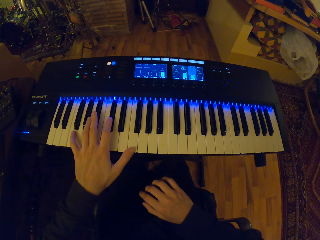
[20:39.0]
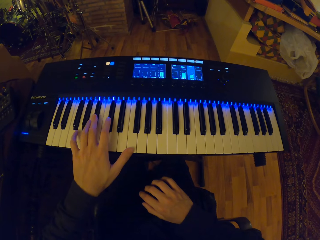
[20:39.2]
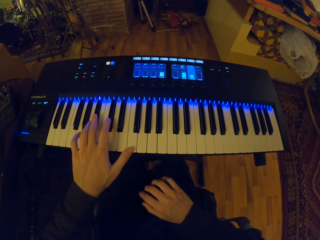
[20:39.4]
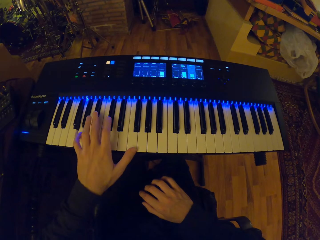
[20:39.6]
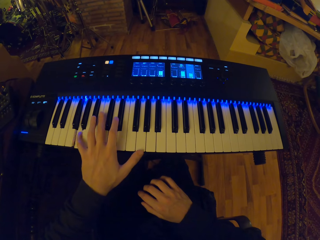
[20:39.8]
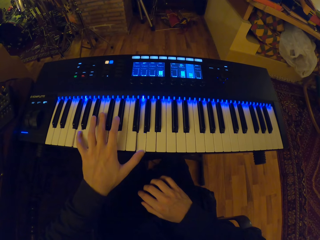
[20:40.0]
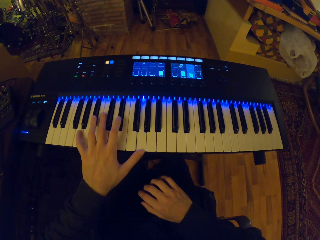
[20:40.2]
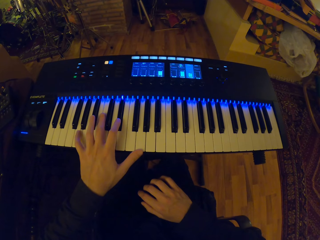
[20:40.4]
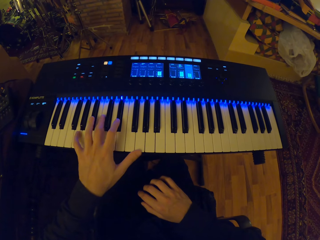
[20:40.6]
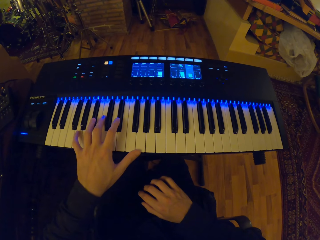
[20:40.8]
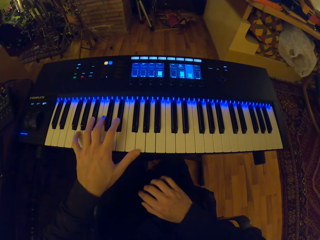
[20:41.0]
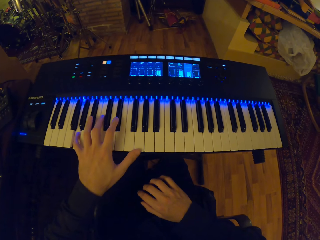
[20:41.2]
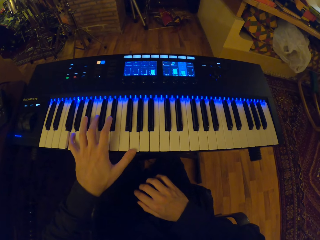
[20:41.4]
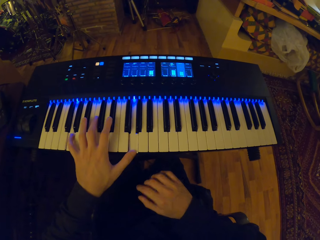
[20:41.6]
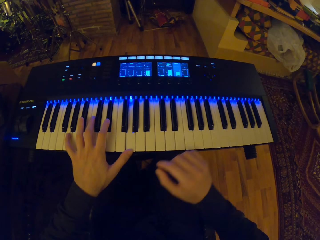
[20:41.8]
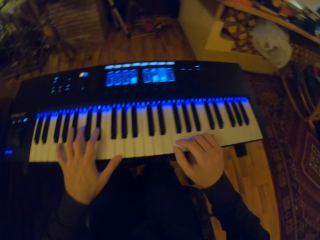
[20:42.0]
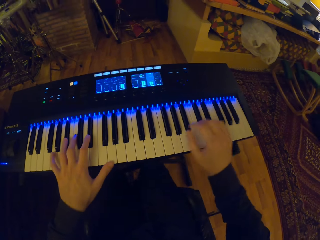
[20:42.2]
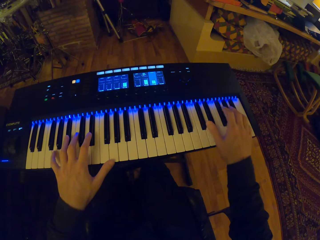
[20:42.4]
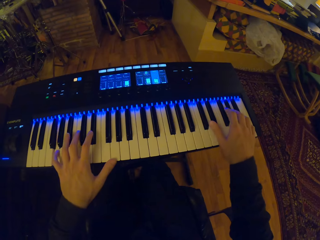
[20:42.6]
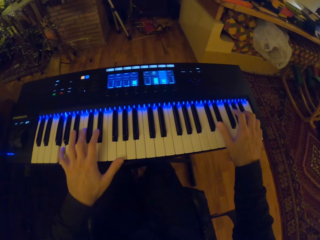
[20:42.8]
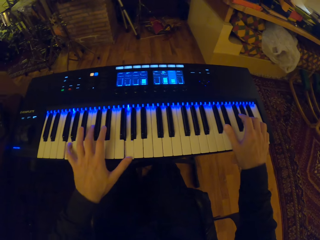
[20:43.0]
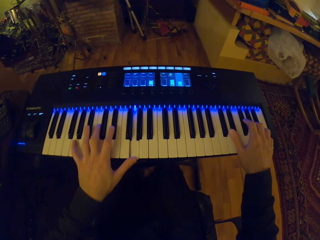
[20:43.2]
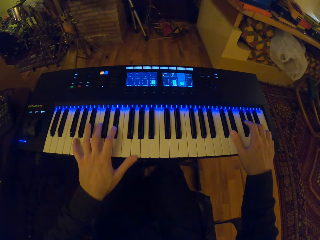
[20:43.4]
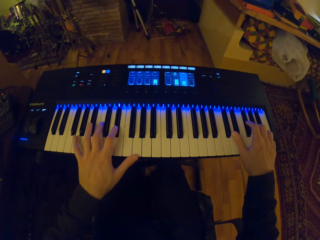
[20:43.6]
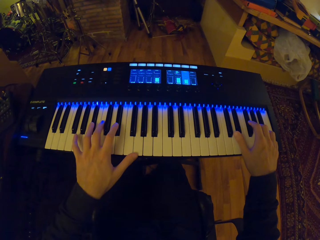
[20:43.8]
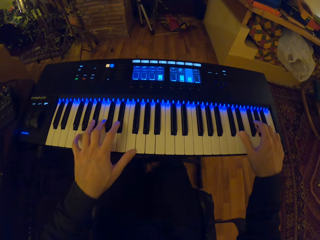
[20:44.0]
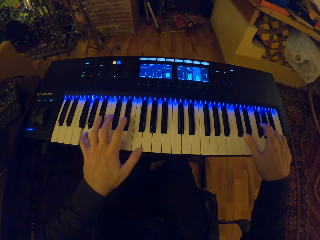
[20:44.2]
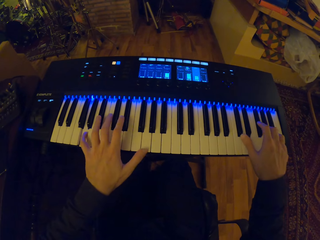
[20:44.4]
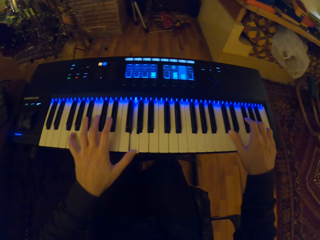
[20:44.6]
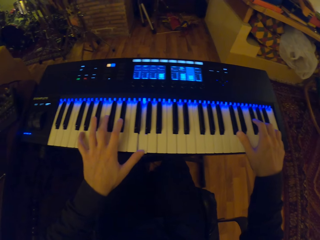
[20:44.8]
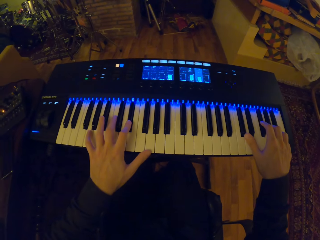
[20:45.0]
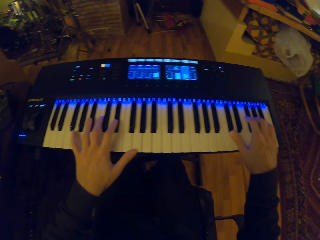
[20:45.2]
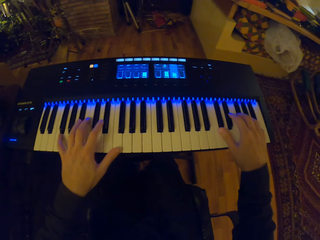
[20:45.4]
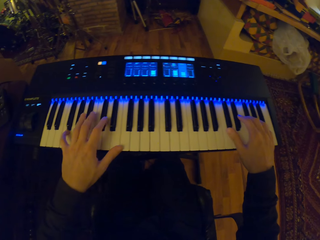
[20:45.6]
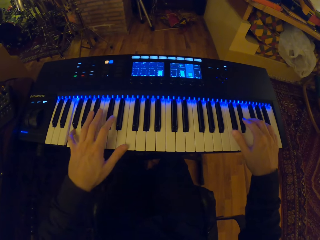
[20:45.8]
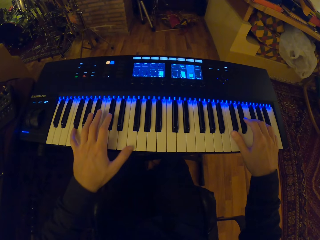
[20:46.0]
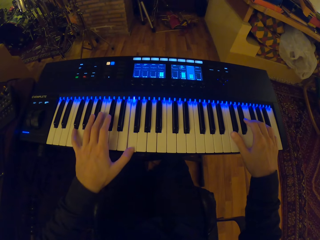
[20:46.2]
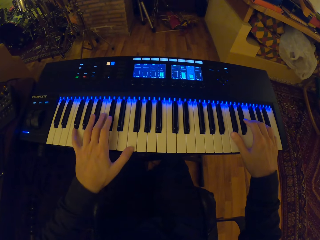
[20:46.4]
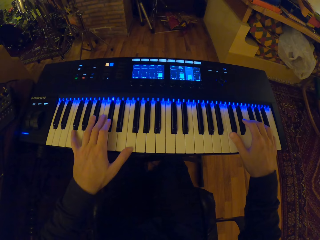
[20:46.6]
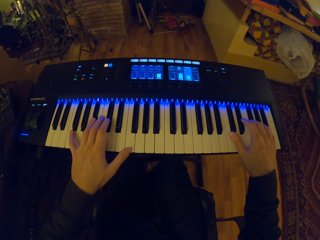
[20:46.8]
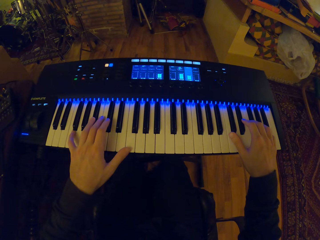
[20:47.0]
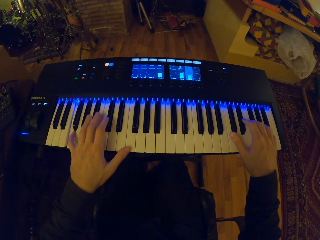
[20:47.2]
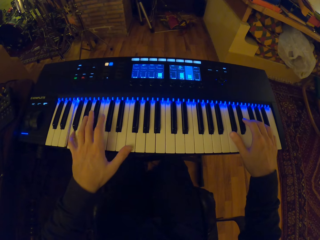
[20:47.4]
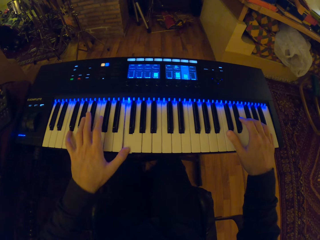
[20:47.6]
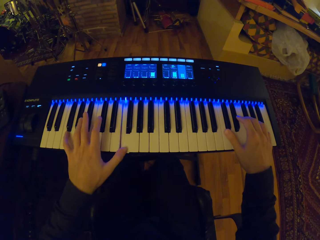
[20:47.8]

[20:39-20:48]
The camera wearer plays the piano with both hands.
